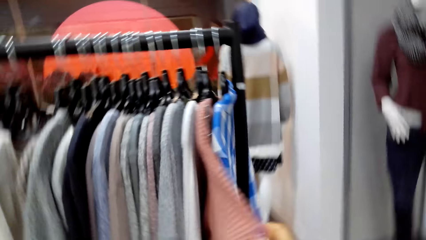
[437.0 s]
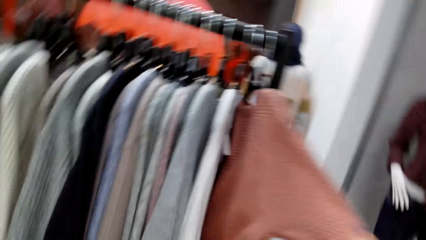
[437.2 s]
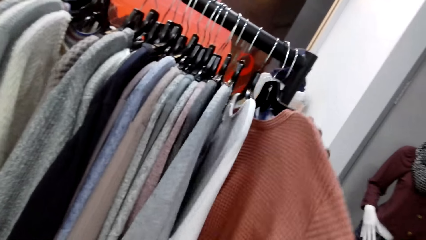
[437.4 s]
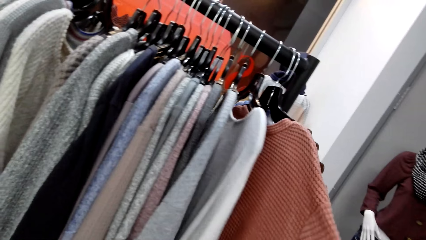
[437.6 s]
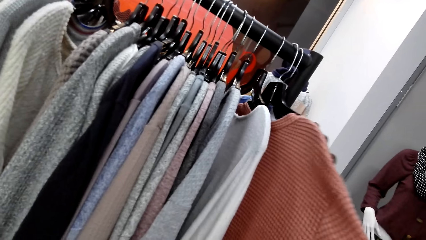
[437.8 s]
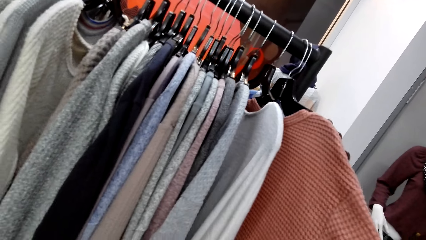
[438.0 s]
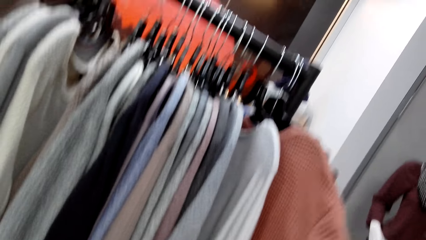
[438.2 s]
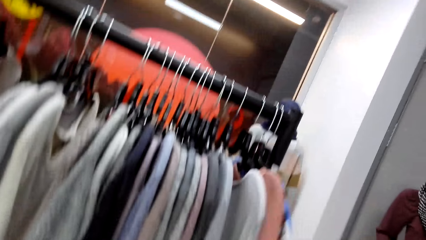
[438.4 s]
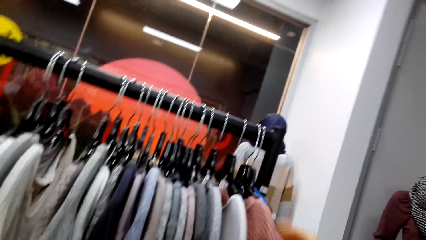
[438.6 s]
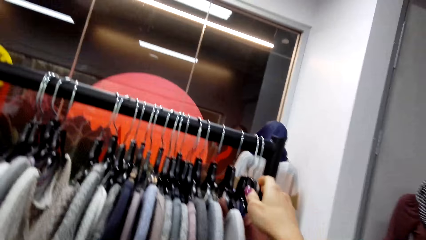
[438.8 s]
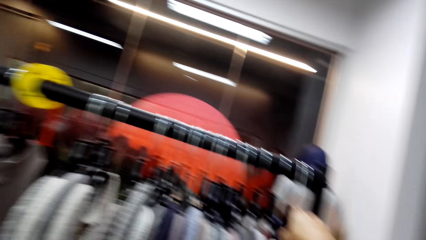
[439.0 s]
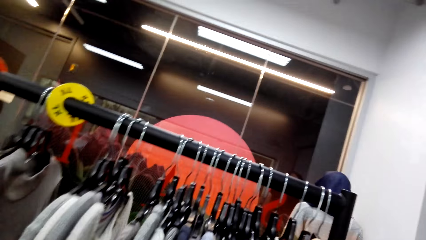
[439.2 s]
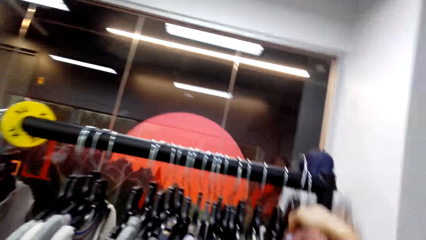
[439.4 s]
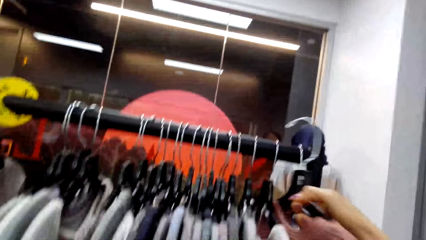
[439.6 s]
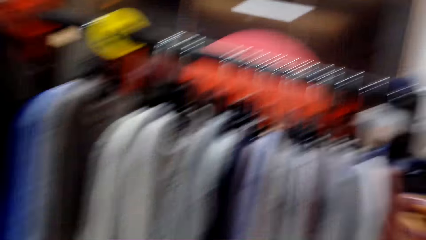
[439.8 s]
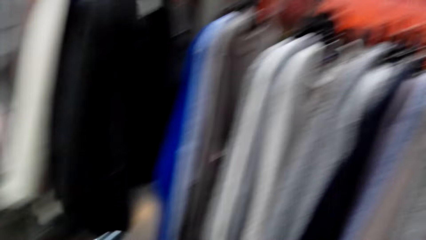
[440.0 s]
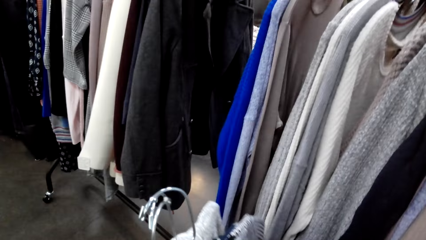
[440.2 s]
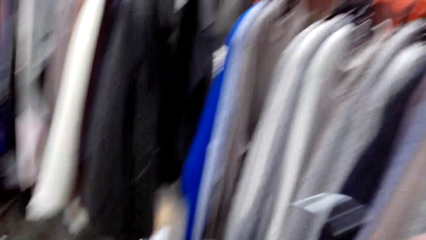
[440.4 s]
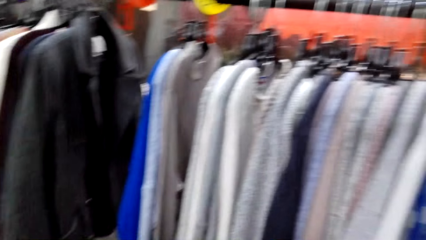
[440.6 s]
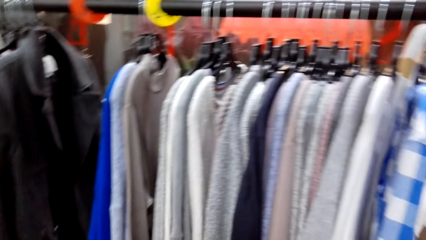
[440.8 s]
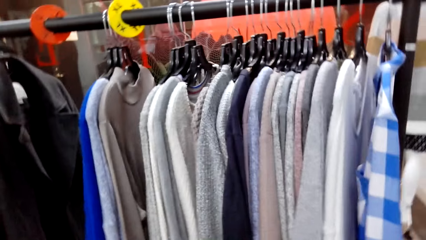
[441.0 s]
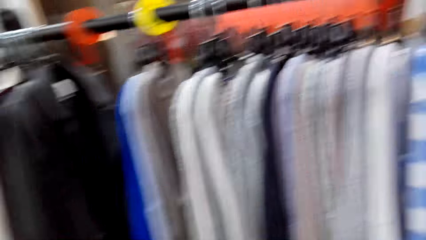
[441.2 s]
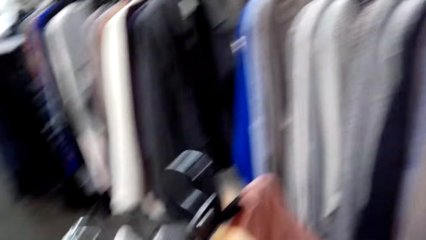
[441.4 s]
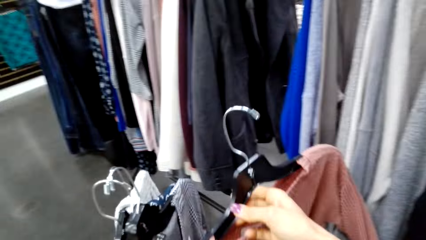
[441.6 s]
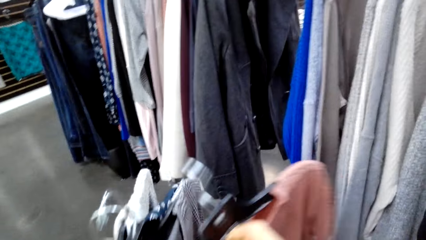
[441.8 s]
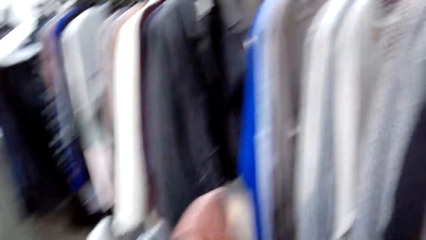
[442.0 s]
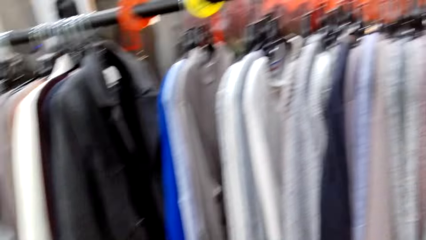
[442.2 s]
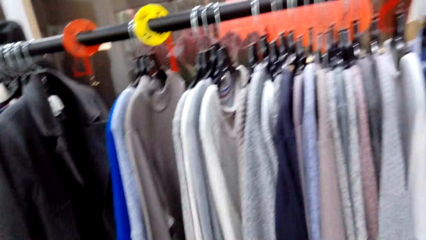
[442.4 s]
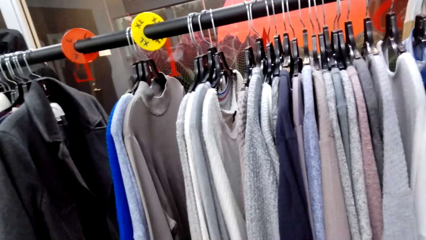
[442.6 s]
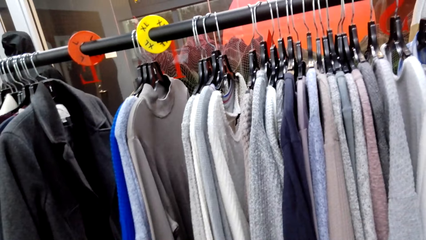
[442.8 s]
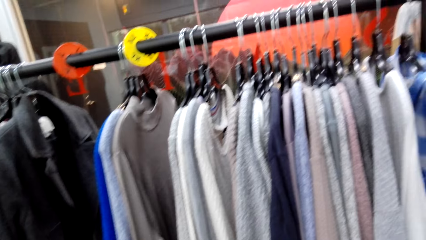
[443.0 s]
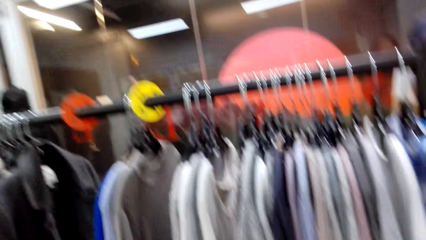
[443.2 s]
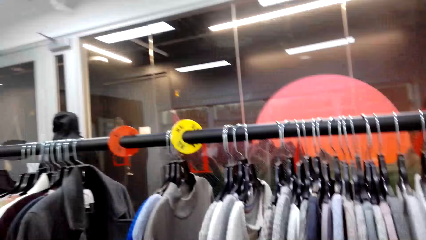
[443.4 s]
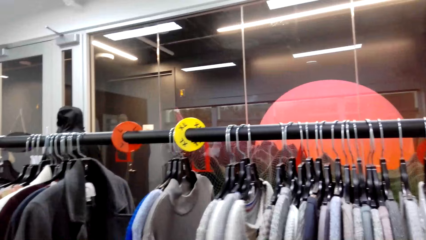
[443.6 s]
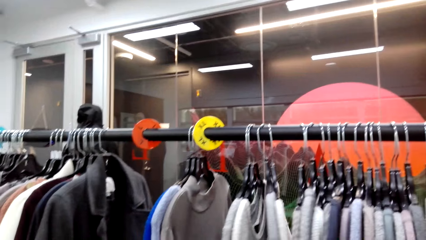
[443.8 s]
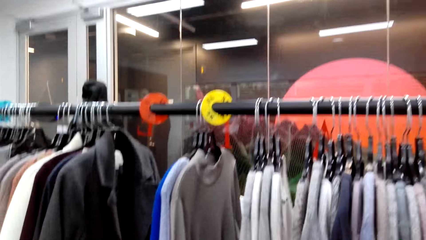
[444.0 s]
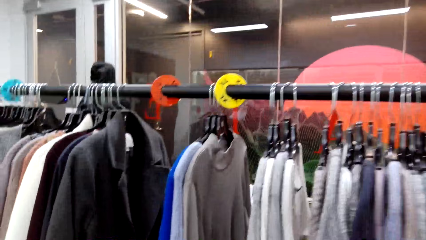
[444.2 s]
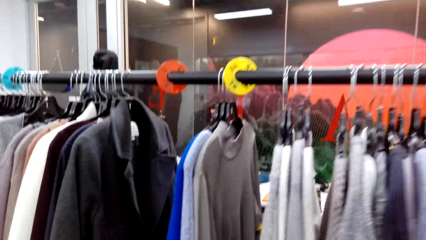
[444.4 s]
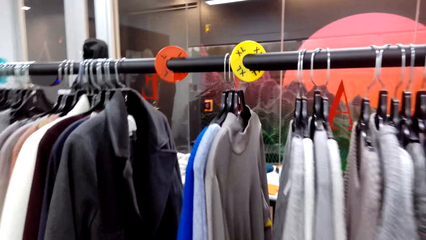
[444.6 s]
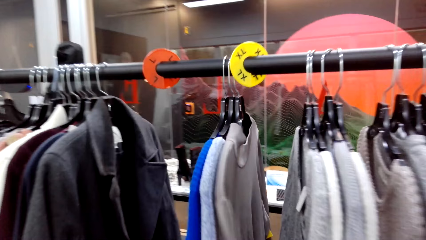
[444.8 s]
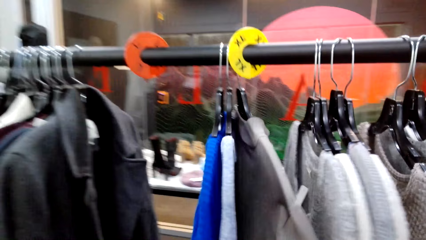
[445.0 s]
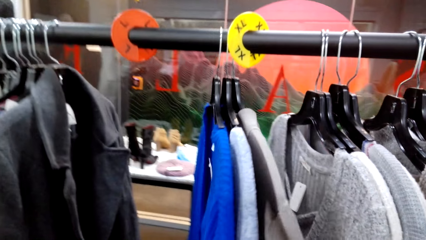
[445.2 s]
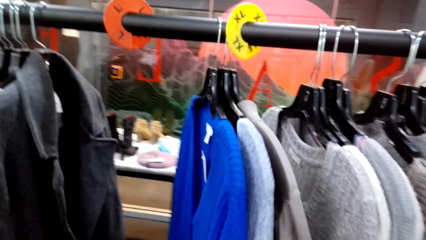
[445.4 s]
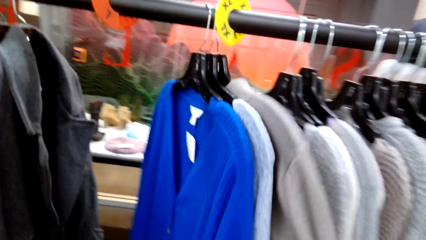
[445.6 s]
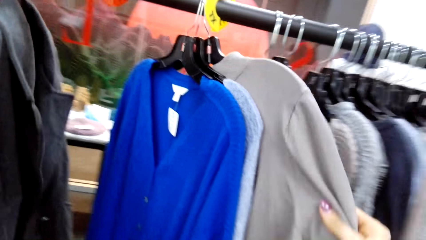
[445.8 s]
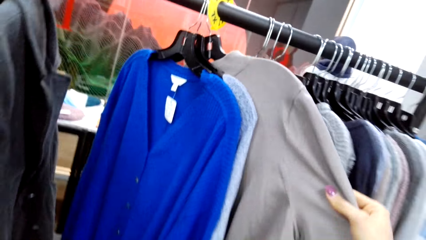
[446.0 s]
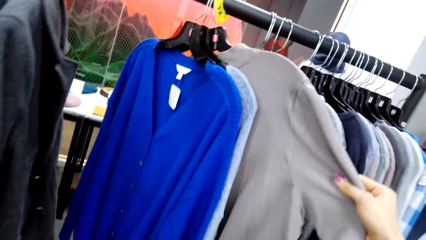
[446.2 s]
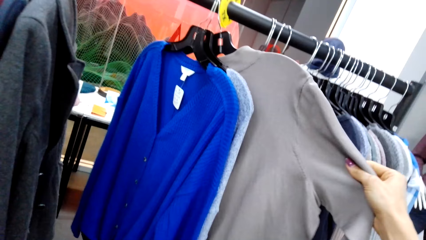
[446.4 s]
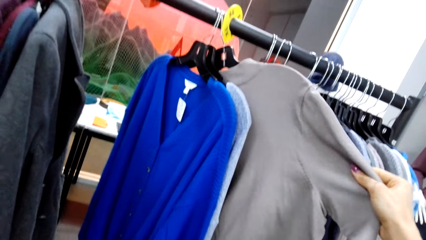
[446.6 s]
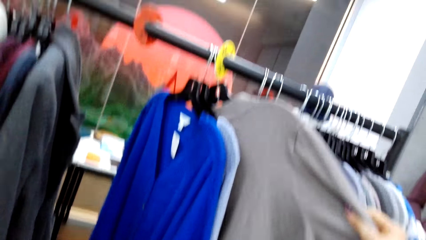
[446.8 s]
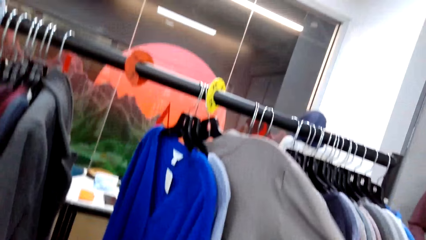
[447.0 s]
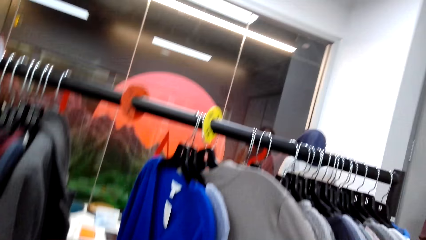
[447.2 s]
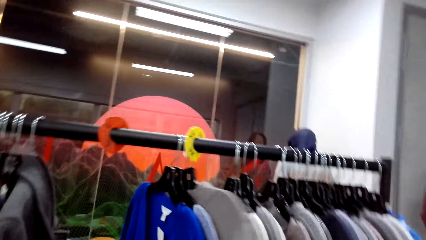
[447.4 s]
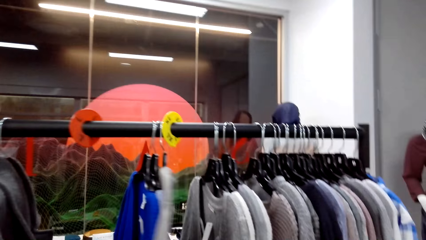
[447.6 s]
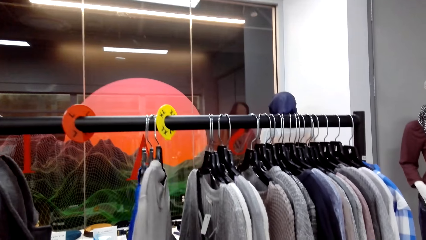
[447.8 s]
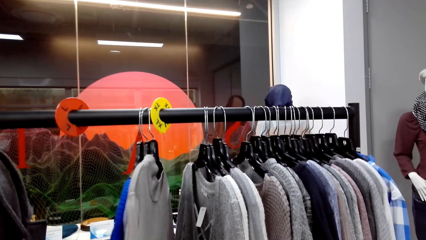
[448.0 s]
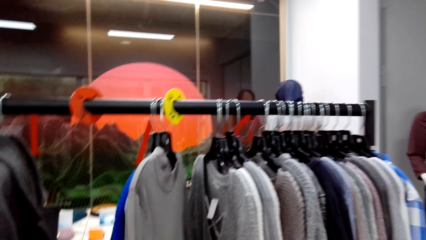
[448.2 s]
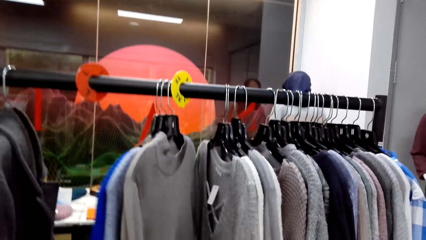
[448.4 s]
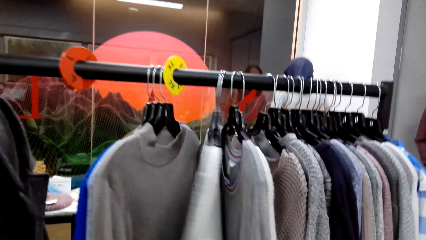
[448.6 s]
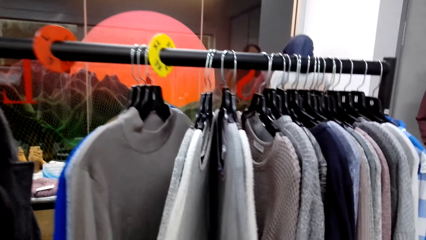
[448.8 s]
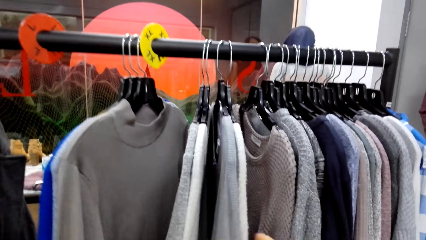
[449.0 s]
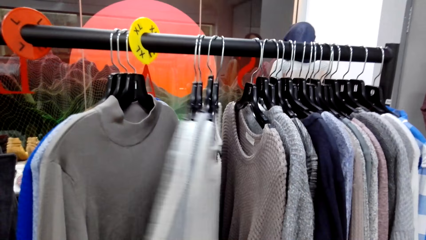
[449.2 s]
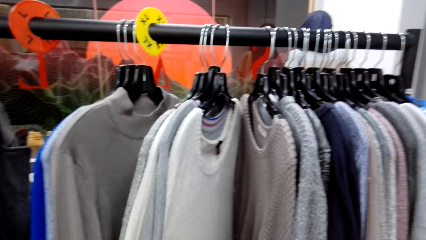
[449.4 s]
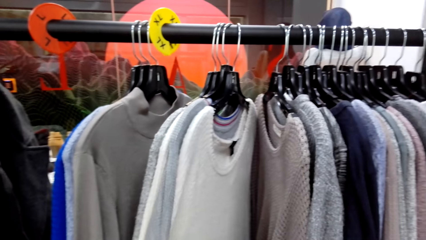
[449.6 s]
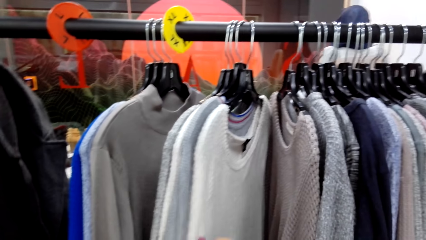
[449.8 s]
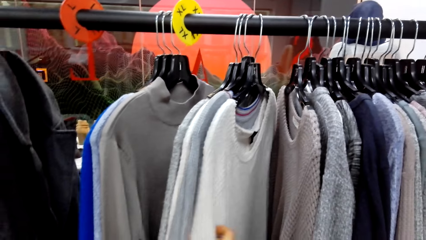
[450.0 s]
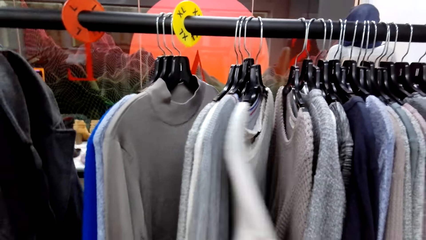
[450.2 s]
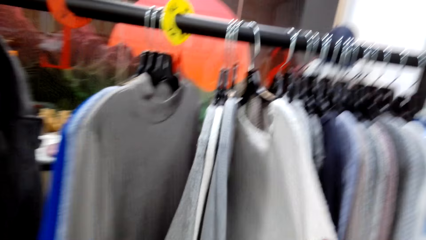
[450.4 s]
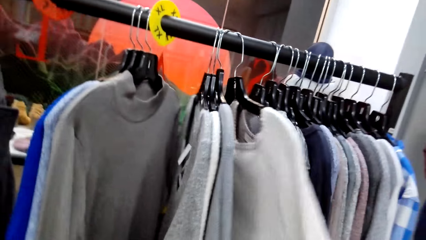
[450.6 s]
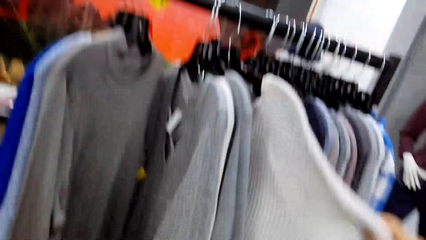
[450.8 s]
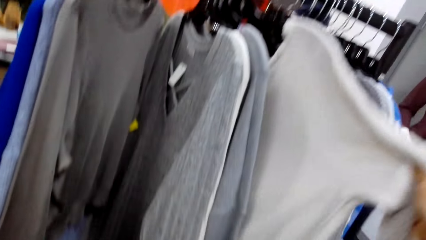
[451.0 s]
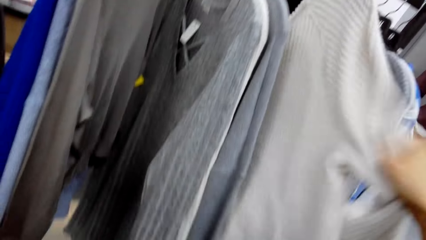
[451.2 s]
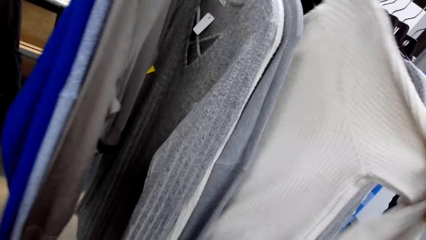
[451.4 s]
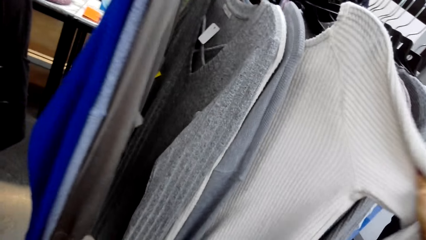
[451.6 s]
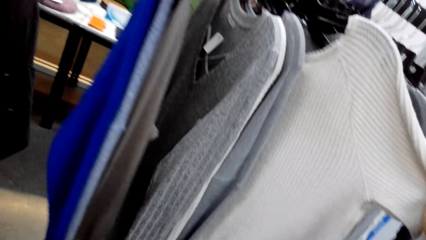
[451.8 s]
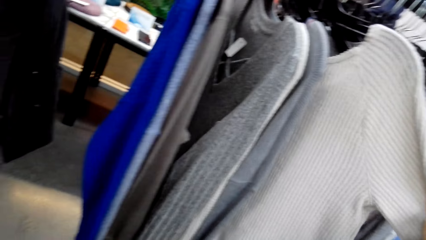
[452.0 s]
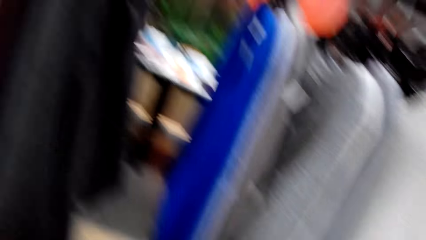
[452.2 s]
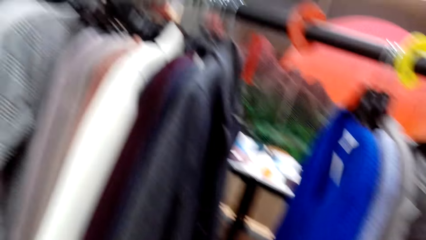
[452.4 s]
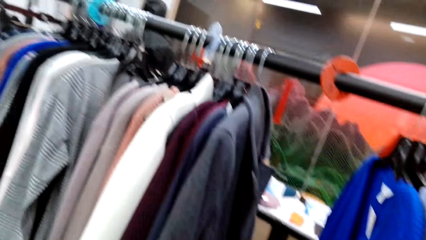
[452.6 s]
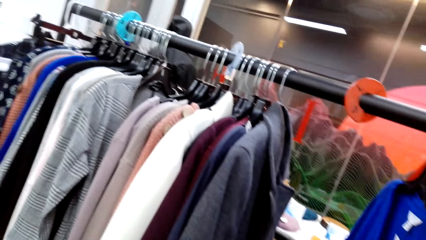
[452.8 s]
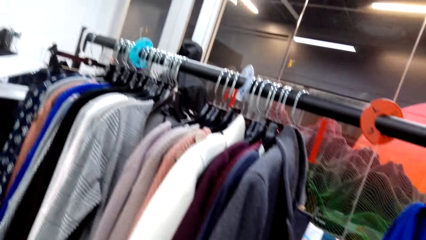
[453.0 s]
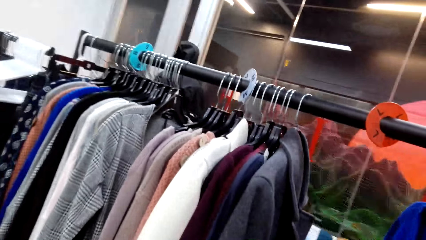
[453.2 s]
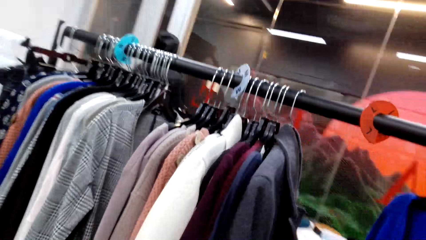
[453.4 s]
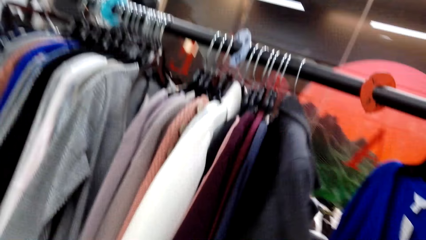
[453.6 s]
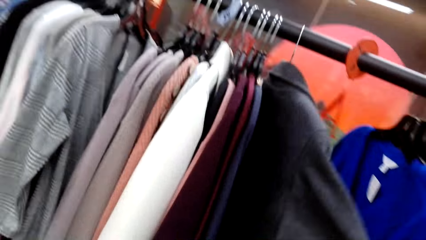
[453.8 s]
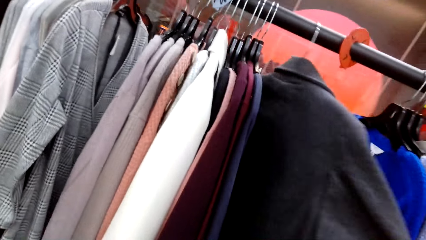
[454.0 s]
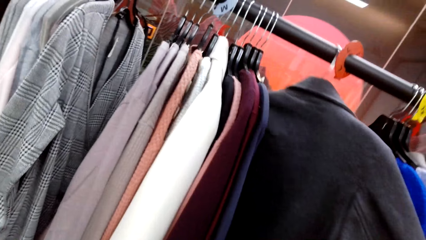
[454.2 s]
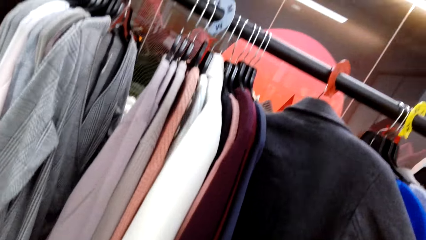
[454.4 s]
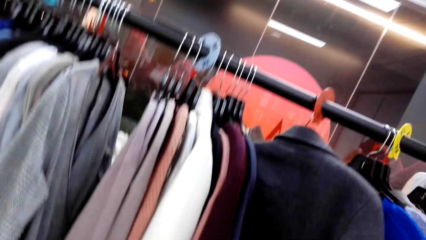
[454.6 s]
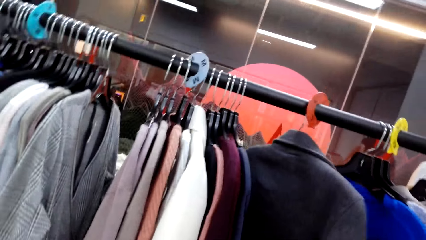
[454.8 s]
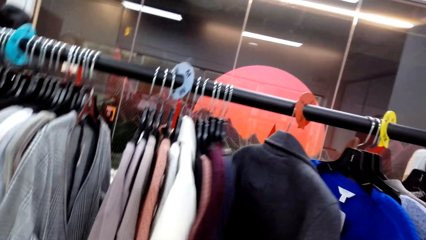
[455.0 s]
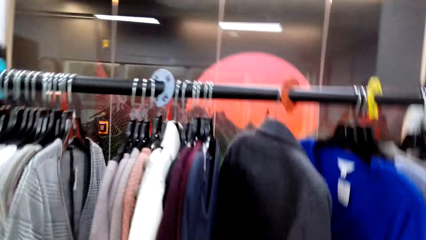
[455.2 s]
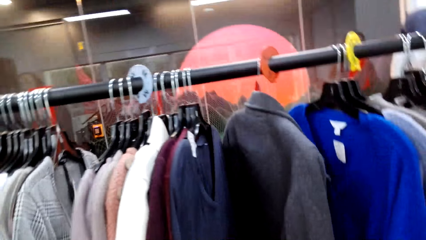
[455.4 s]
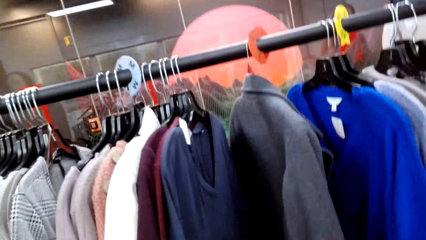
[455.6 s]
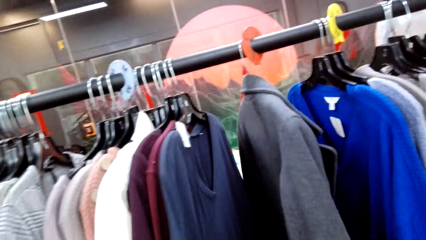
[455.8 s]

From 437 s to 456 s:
The camera wearer picks the cloth from the clothes rack. They peruse the clothes on the clothes rack.
